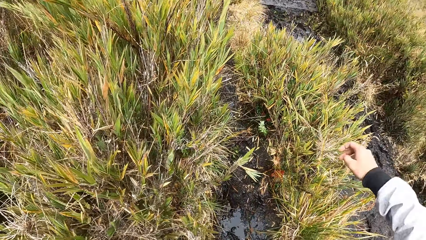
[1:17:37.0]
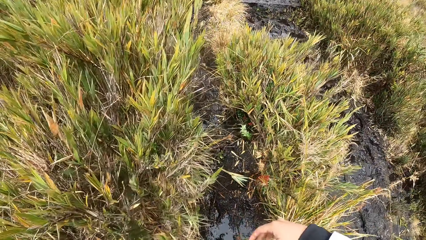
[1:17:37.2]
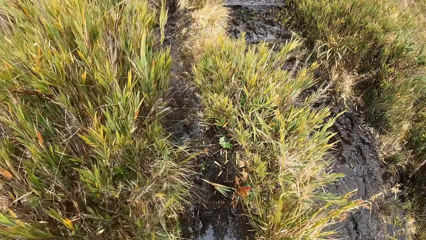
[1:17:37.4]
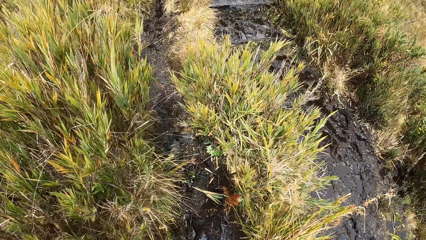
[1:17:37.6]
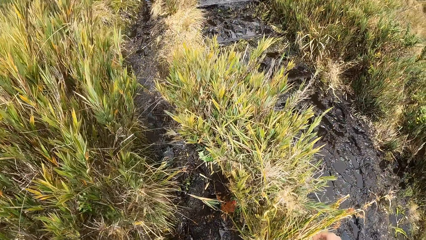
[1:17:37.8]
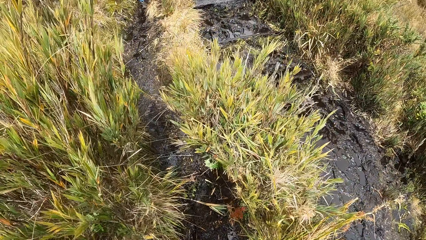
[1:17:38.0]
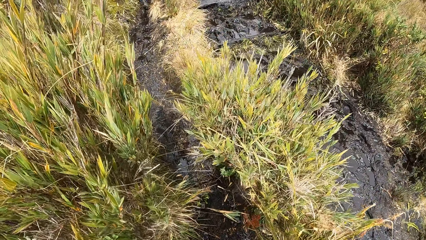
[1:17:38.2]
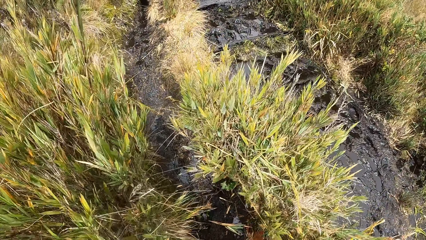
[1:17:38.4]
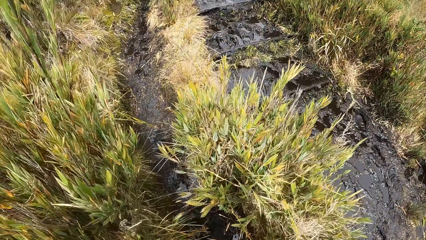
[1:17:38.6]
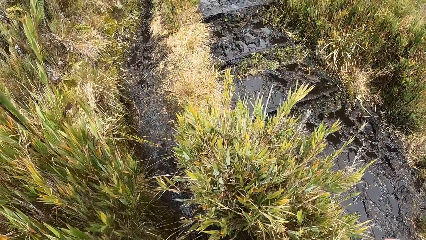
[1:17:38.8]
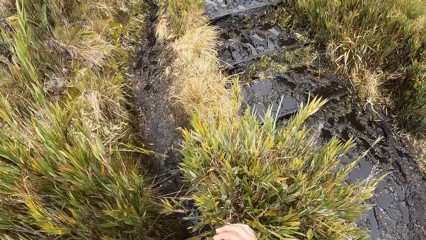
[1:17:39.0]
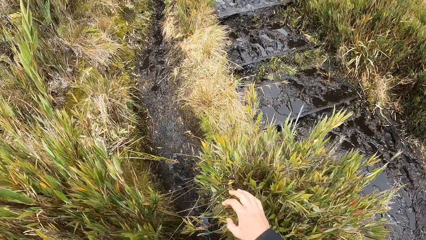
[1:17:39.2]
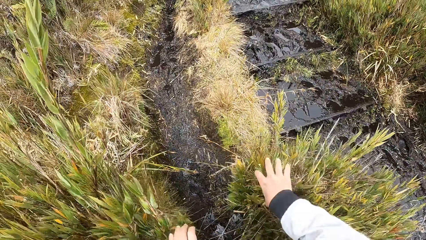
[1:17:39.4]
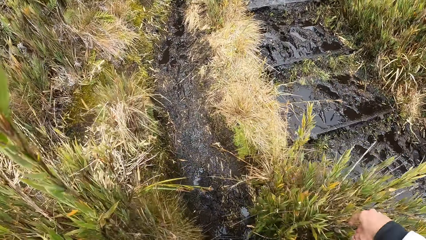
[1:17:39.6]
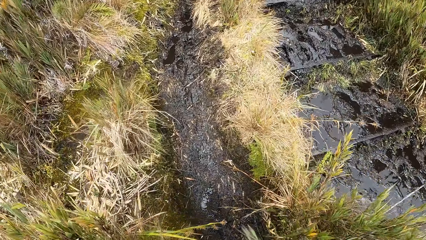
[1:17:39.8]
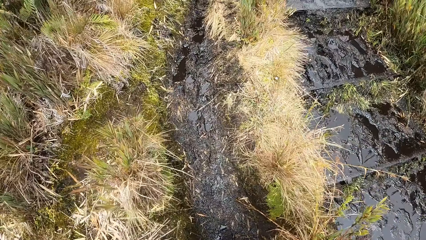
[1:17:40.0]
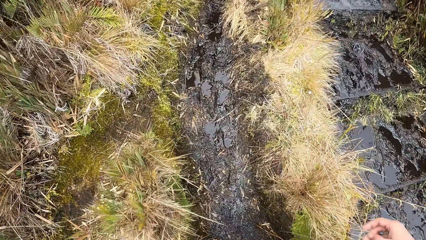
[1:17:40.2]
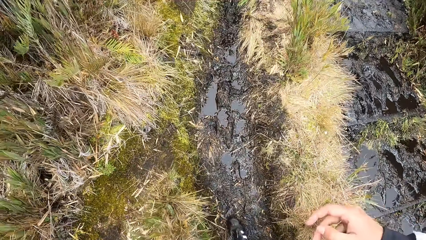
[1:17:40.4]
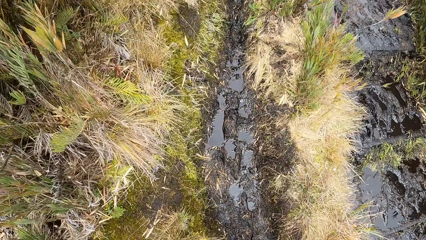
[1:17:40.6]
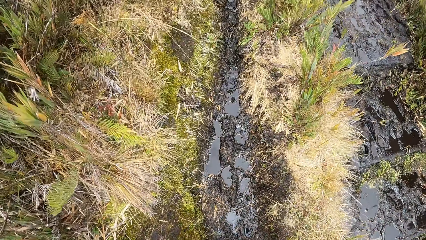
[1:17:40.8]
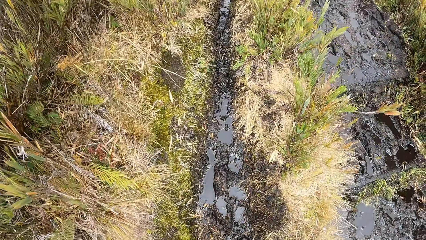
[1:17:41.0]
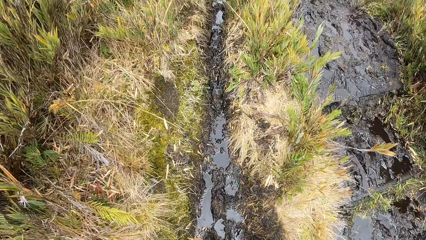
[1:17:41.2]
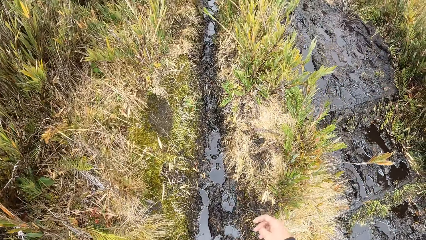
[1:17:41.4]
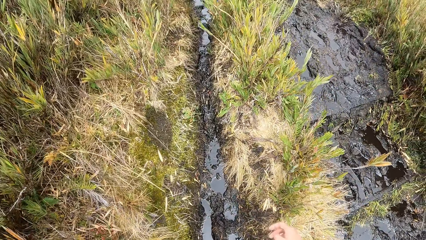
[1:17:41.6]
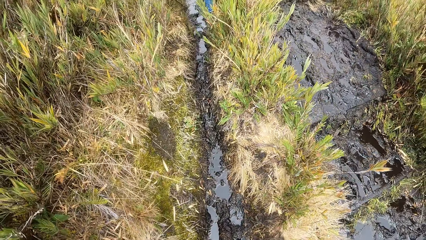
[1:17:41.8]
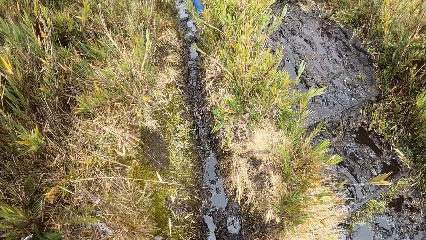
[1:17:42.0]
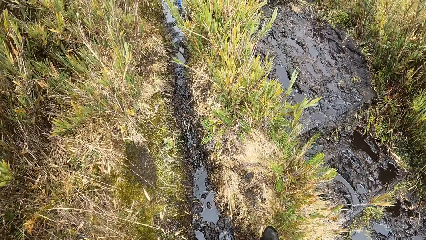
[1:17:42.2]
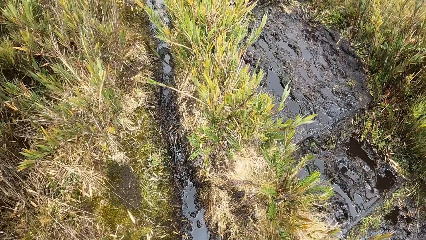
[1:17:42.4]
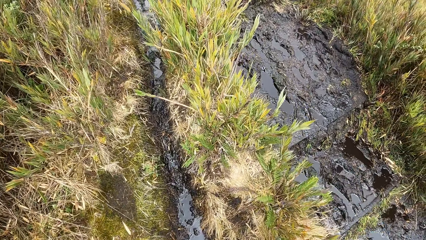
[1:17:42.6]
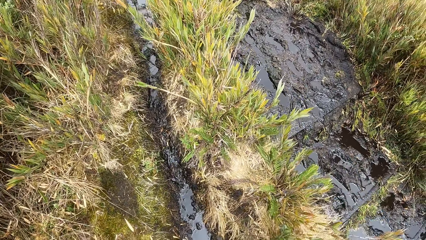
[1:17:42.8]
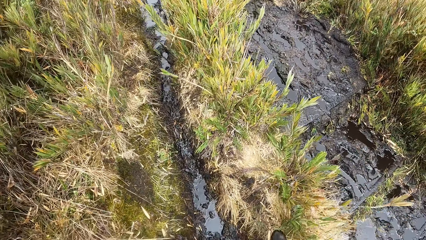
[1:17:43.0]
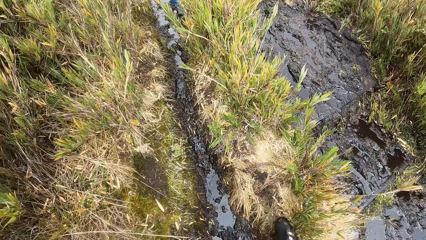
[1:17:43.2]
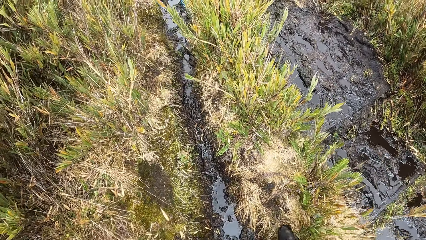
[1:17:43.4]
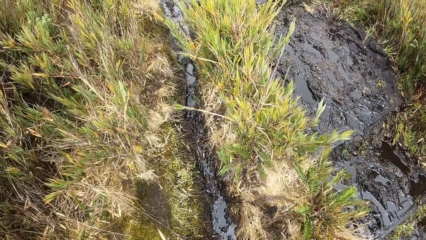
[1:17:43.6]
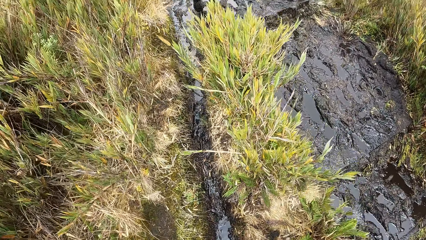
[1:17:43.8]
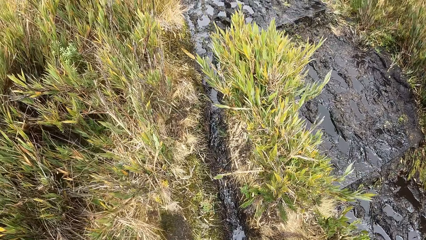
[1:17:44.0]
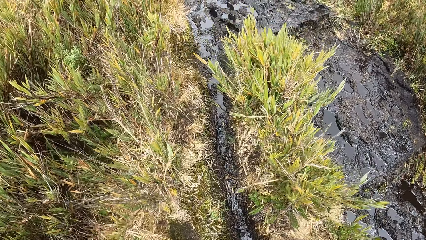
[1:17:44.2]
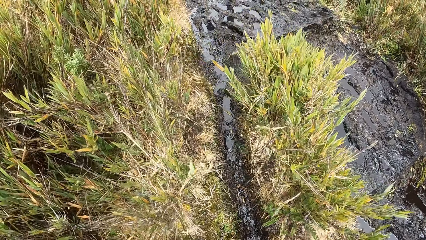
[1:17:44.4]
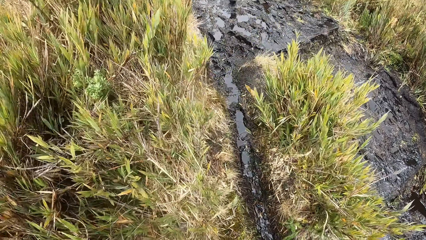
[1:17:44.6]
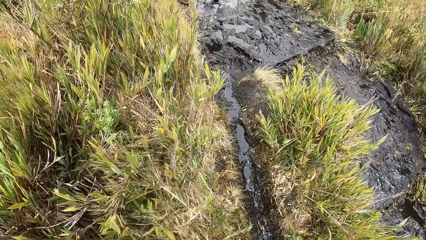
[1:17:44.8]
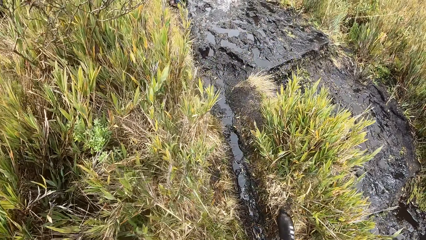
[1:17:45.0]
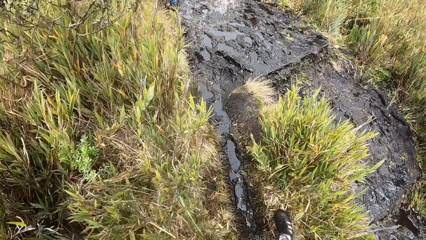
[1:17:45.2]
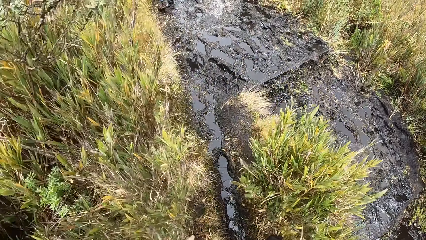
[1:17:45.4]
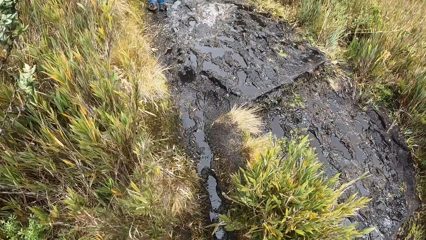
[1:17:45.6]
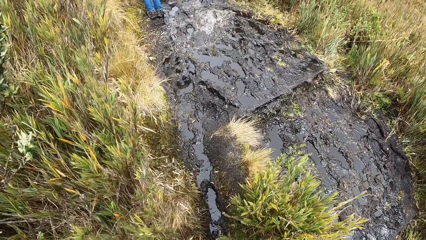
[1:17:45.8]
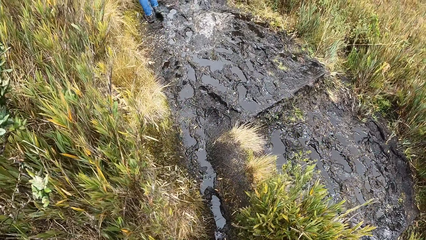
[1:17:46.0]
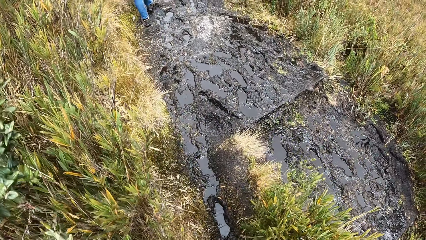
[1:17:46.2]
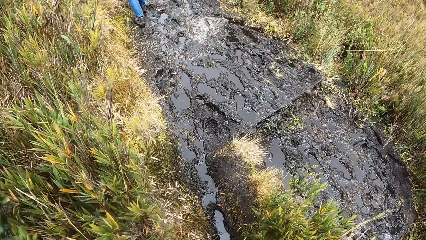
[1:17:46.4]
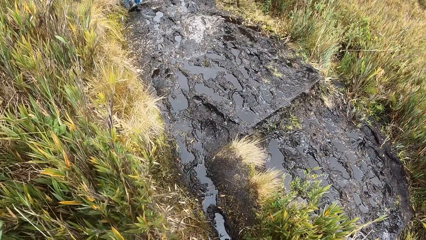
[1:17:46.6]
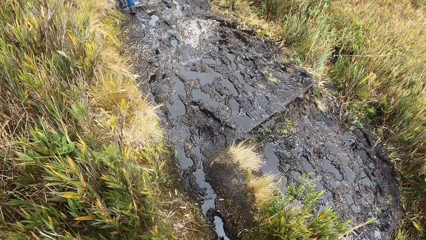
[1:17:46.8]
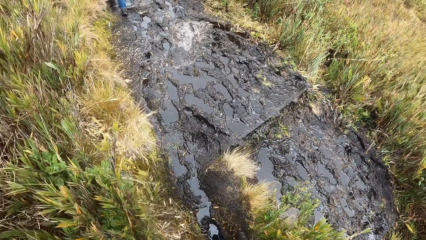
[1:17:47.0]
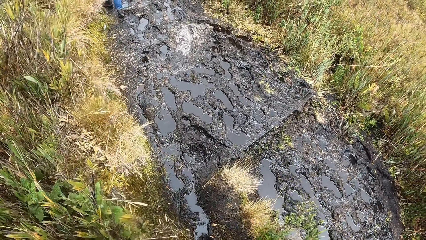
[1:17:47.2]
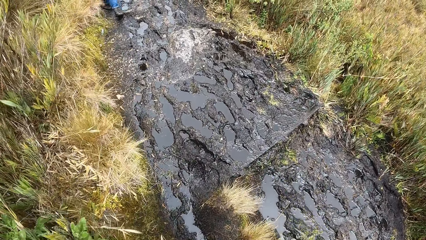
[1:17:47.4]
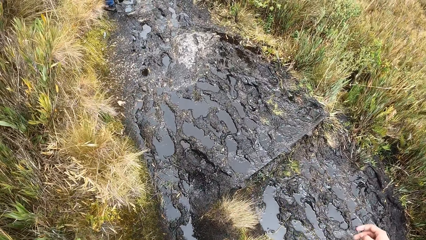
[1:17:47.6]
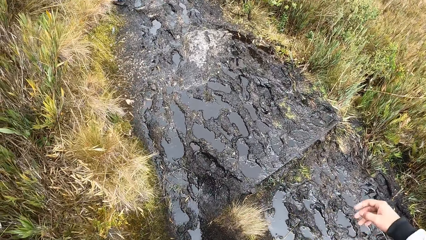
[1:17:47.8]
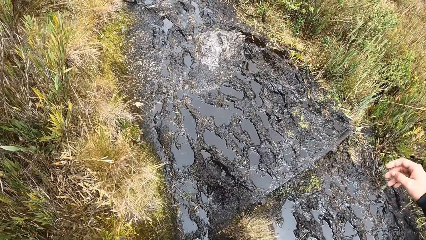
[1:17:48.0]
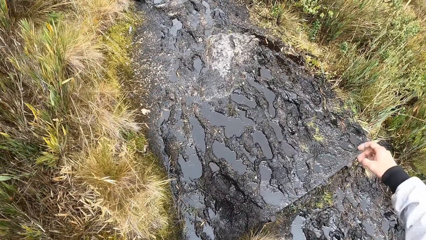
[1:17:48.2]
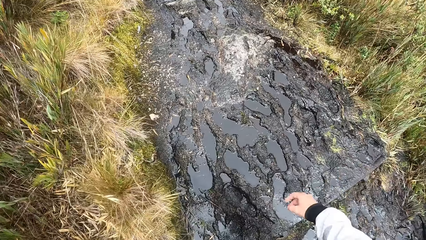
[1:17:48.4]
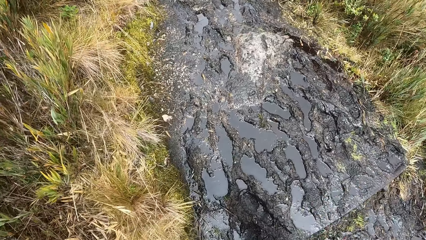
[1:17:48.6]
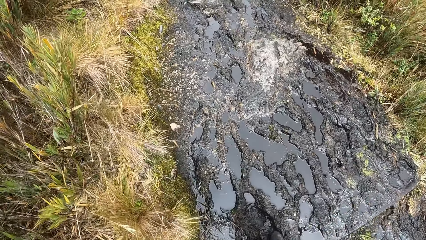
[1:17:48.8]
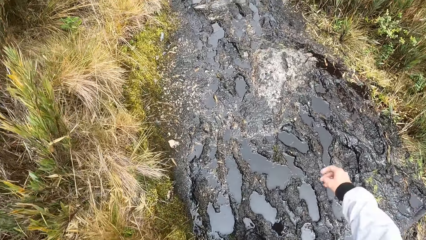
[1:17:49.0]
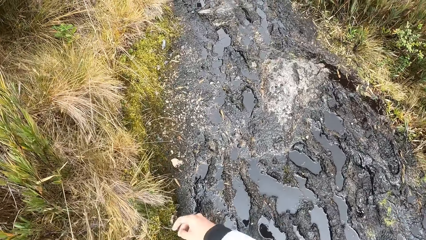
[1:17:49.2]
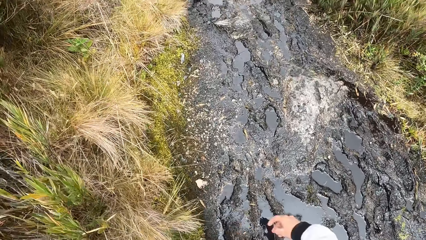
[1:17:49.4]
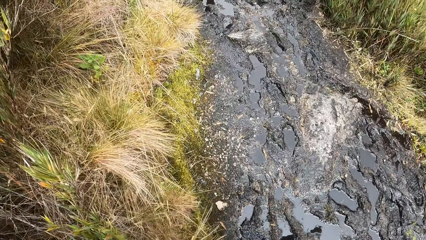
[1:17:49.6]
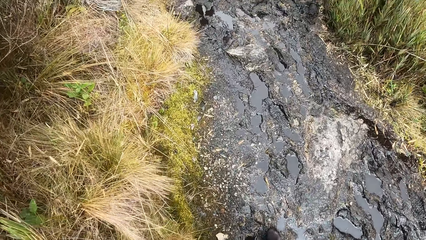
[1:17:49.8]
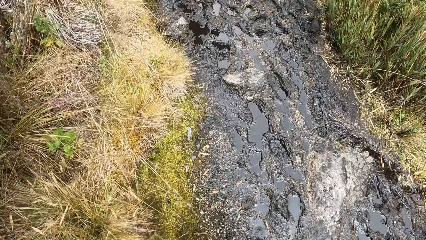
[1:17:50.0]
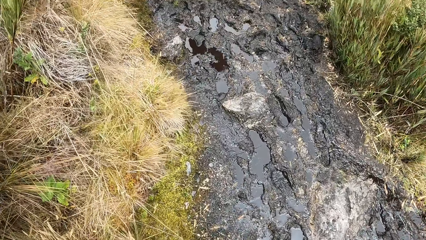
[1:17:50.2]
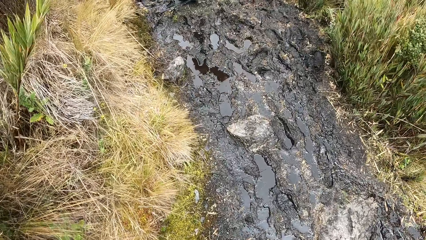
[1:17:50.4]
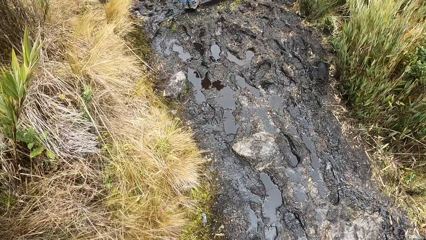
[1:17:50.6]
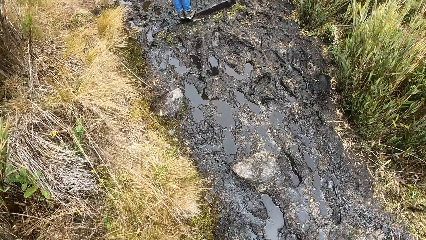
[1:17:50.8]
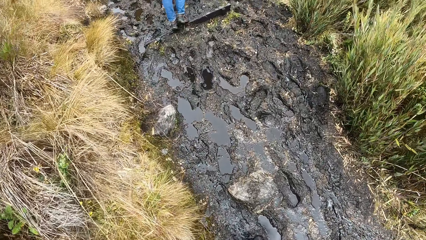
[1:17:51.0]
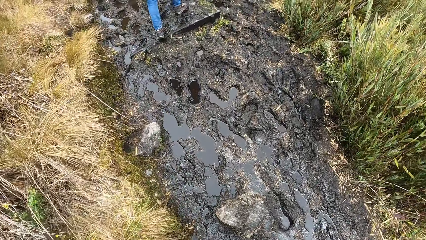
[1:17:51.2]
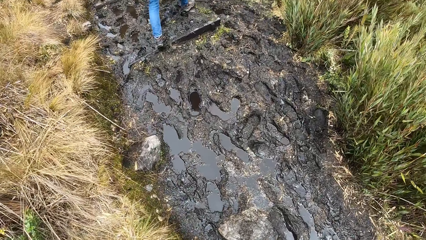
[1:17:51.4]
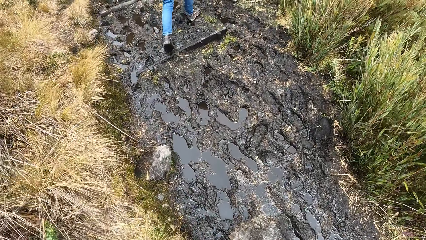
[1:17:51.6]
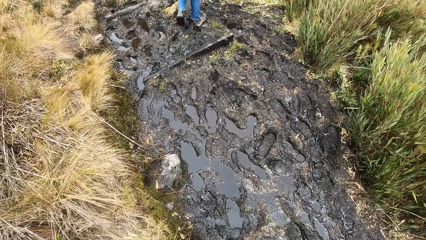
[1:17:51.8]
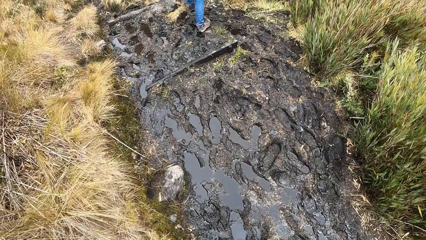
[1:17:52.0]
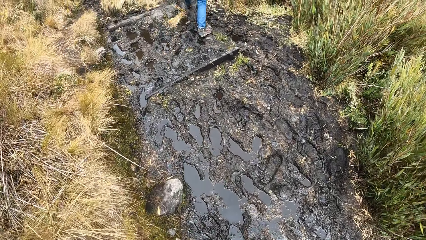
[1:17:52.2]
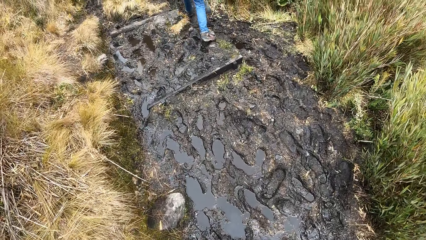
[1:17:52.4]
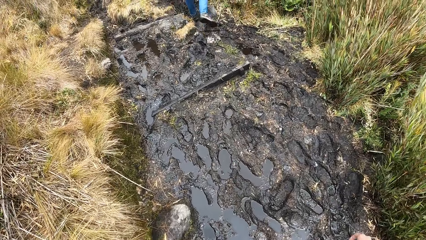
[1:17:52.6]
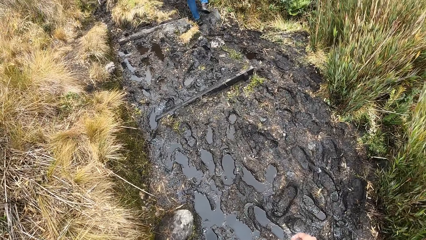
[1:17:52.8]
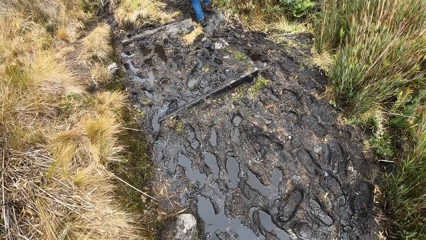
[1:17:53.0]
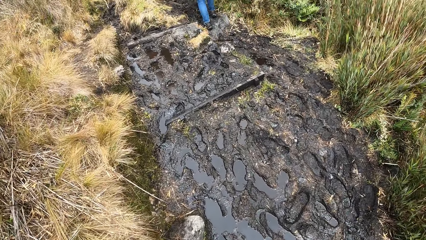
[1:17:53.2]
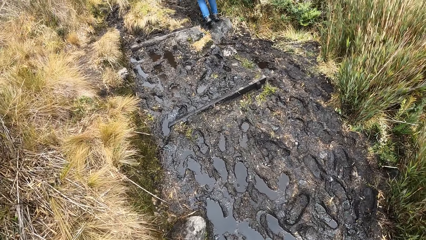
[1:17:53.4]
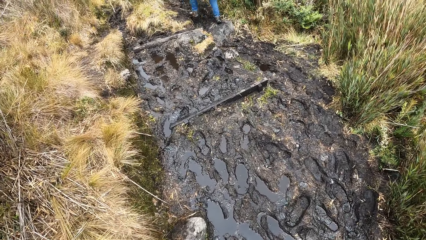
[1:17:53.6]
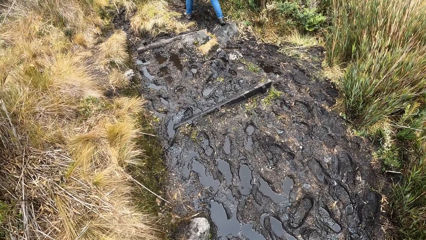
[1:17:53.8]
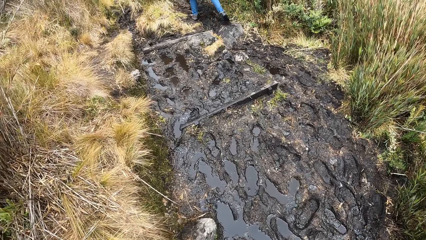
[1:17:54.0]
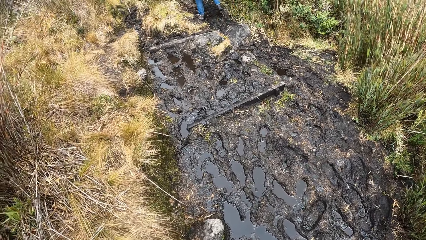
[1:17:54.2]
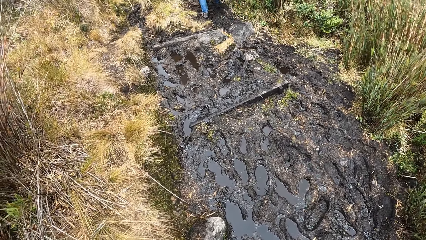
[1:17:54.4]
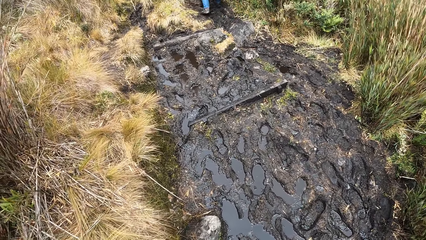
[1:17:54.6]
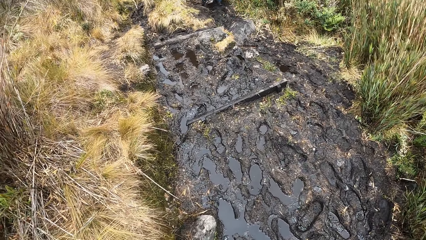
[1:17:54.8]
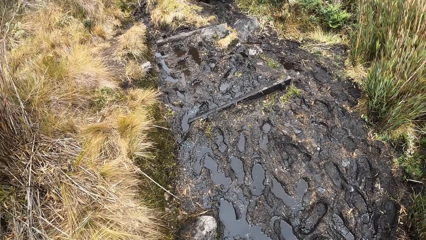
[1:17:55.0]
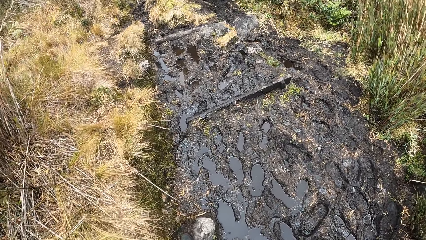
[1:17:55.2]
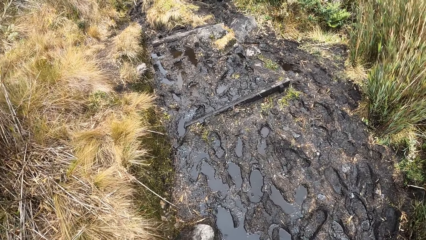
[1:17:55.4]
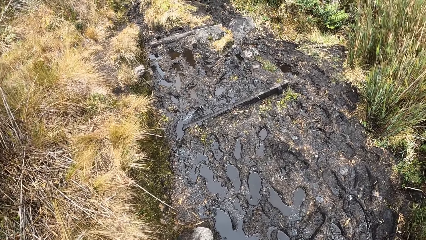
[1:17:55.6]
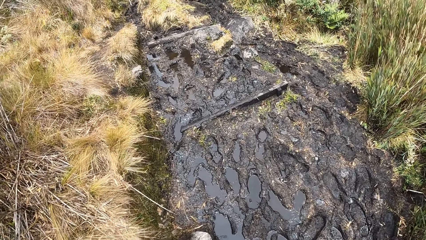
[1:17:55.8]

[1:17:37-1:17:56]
The camera wearer moves the hand. She looks around. She pushes grasses backwards with her right hand. She touches the plant. She walks around. She moves the hand. She looks around. A woman walks around.
